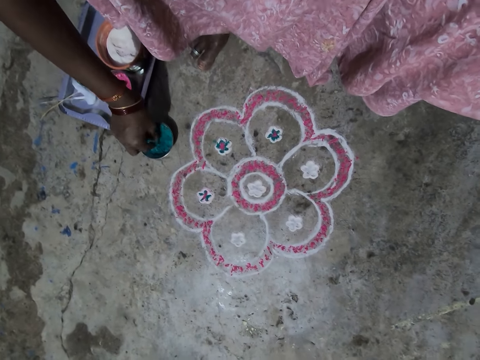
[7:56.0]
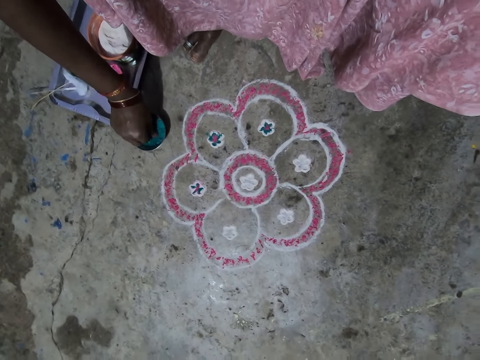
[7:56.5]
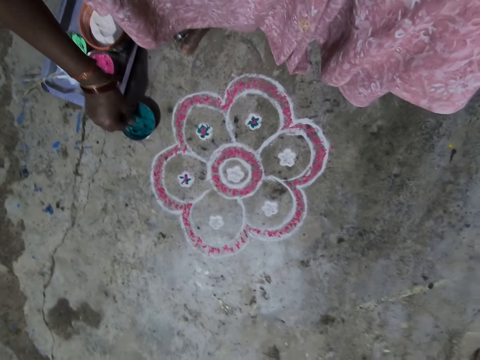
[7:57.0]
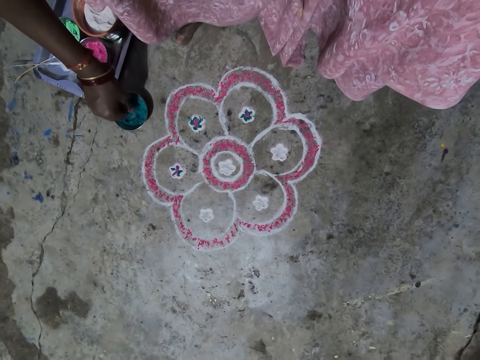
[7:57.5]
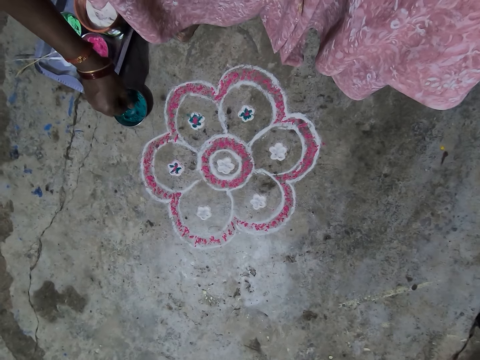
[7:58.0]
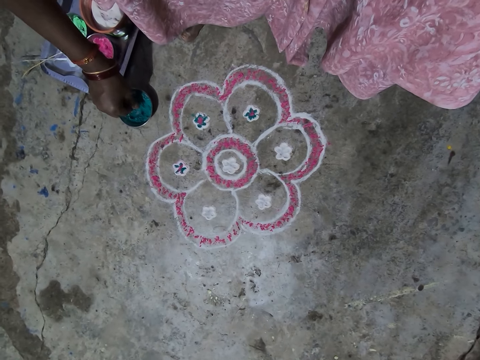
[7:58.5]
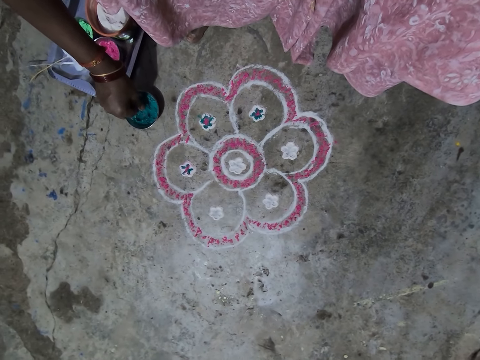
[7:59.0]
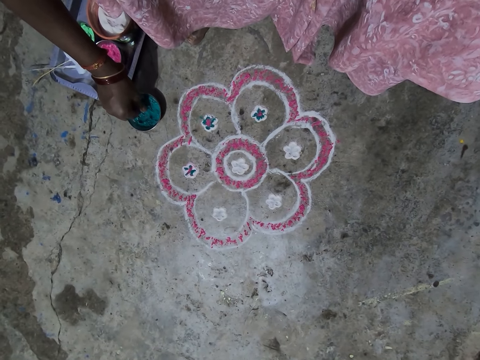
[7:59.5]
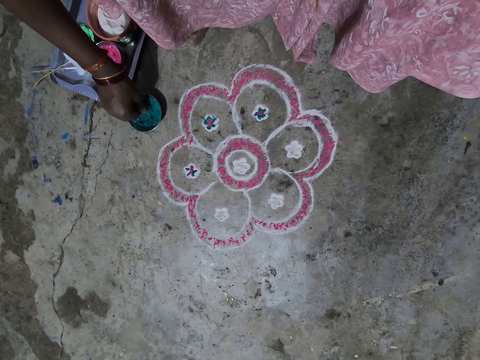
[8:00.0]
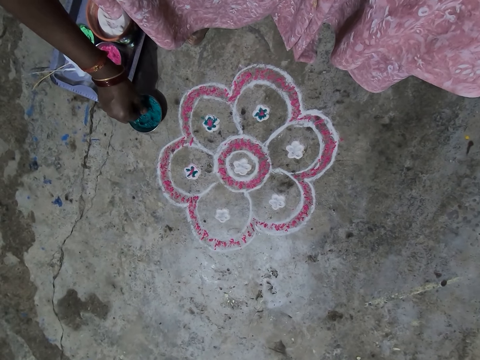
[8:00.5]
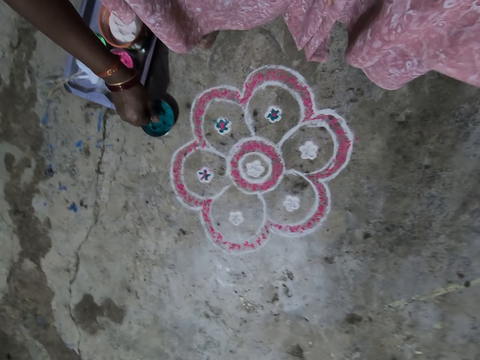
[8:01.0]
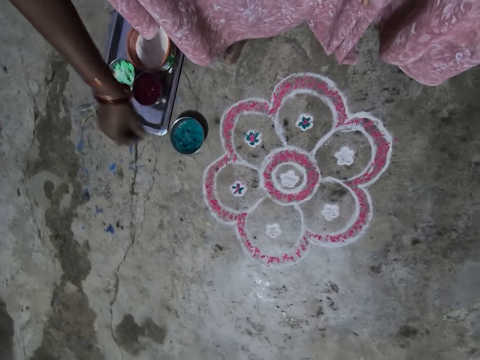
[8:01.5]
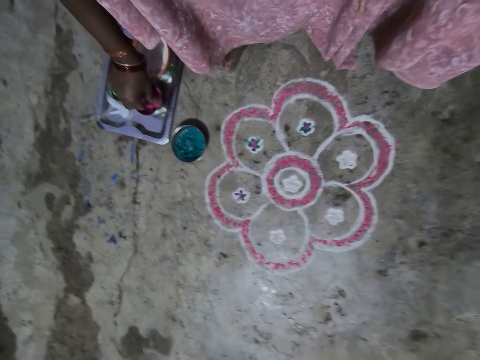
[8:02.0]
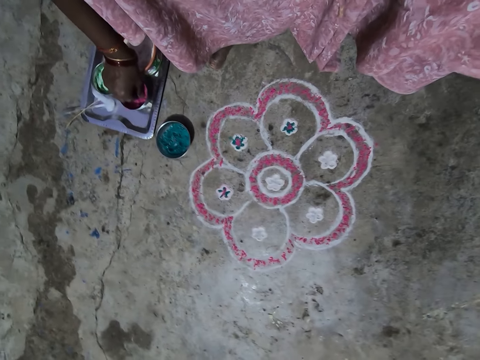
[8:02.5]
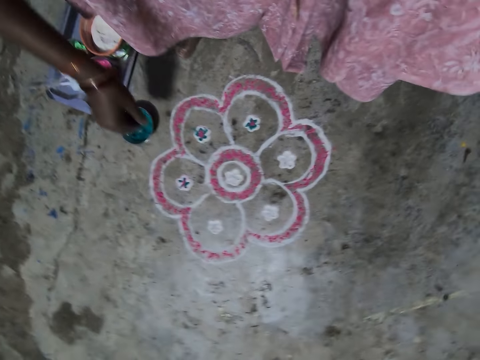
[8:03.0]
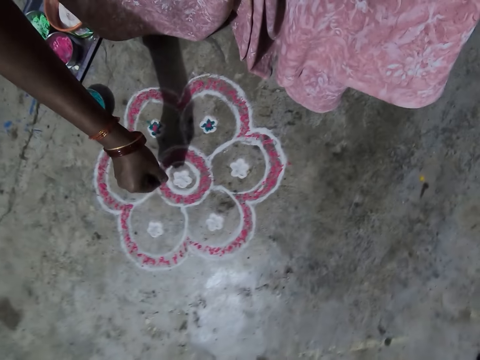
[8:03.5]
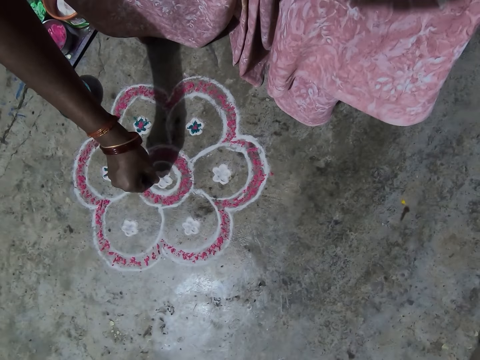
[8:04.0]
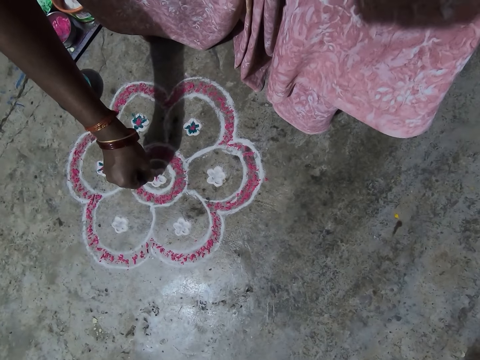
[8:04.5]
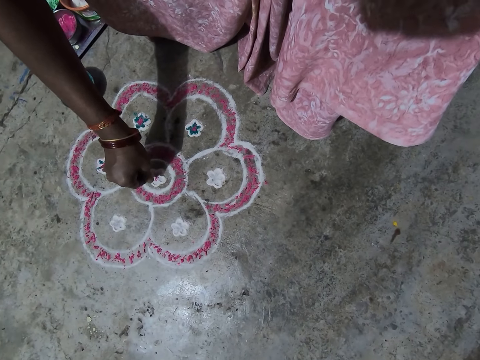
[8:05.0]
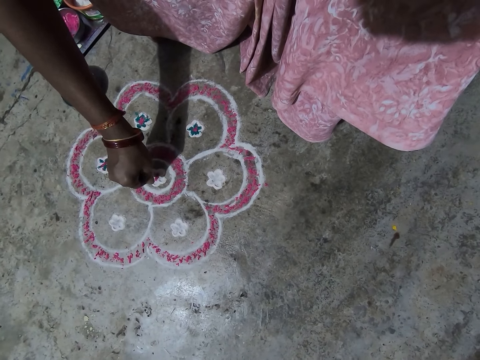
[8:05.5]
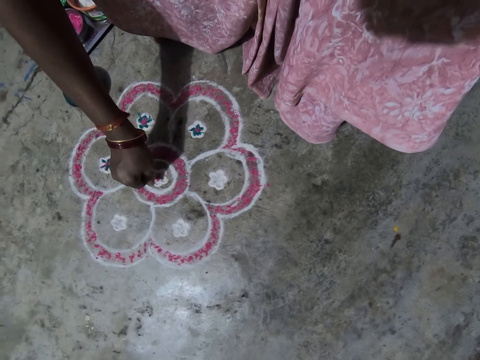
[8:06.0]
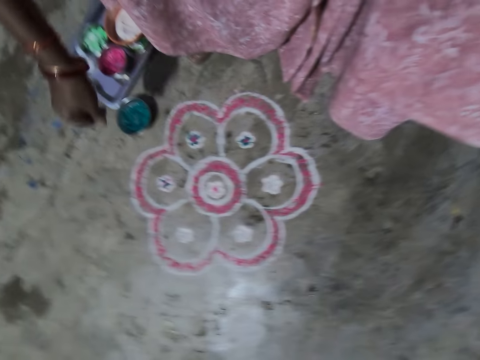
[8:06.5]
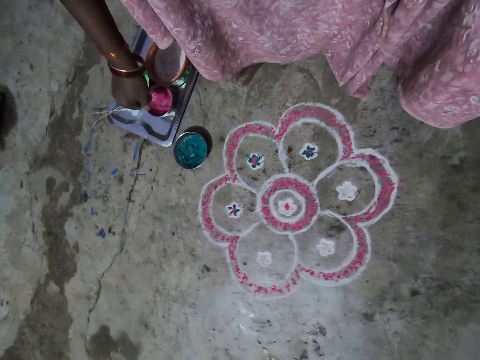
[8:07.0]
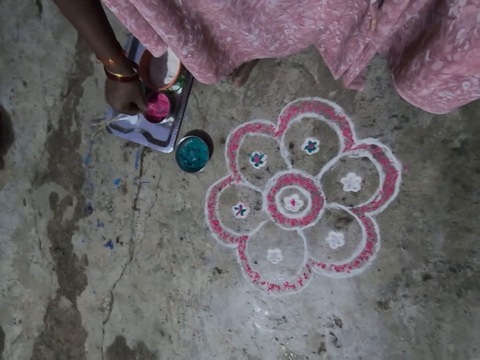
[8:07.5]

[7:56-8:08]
The camera wearer scoops the wash paint or powder in the bowl in the tray on the floor. They decorate the drawing flower on the floor. They pour the powder.

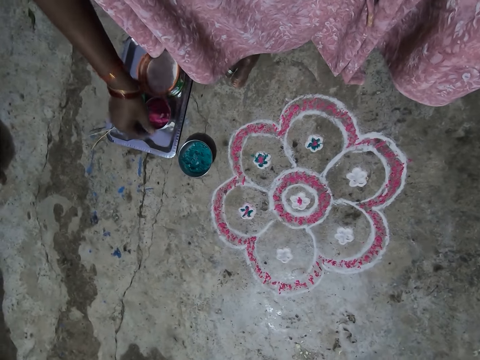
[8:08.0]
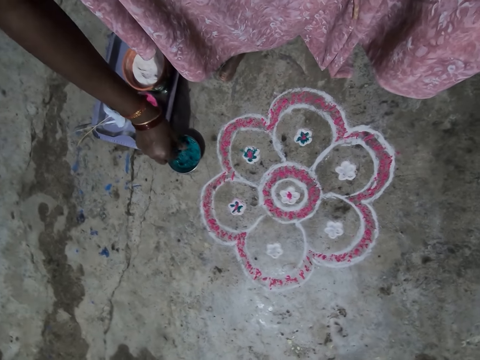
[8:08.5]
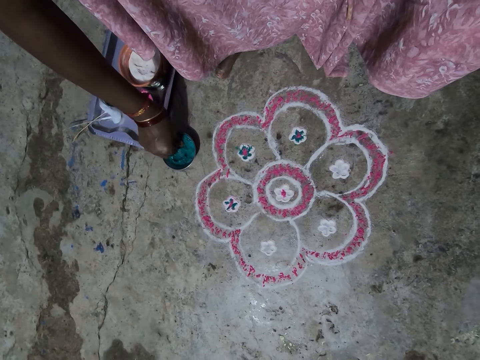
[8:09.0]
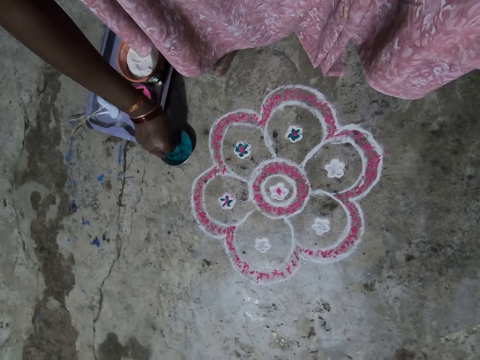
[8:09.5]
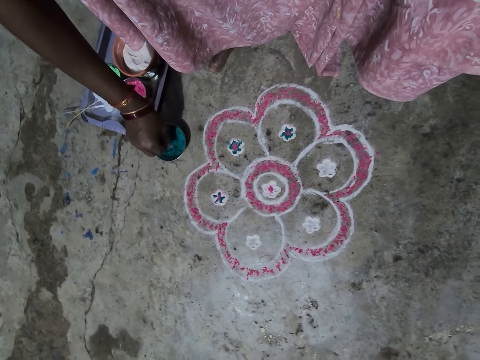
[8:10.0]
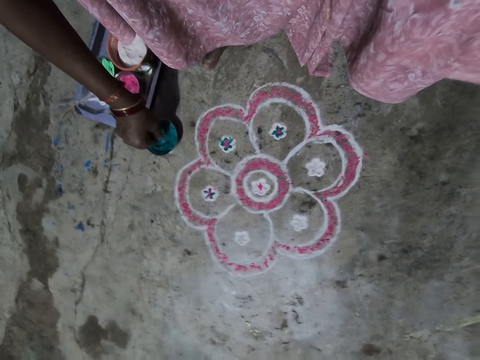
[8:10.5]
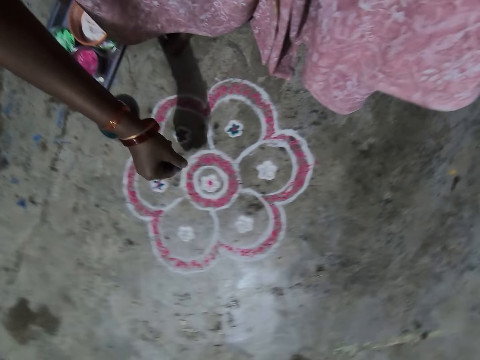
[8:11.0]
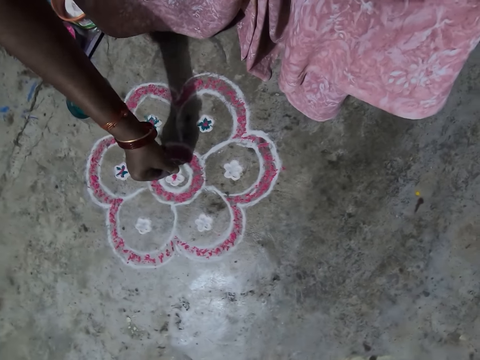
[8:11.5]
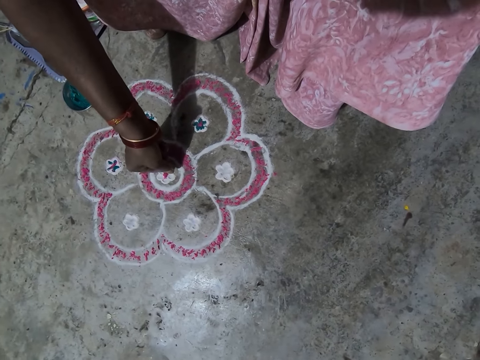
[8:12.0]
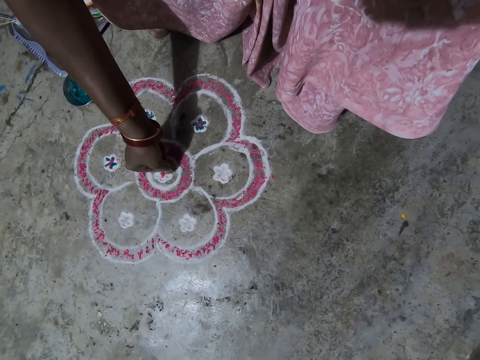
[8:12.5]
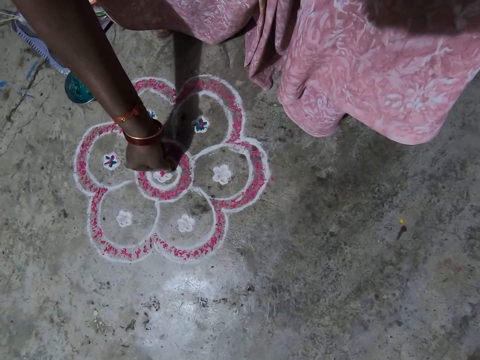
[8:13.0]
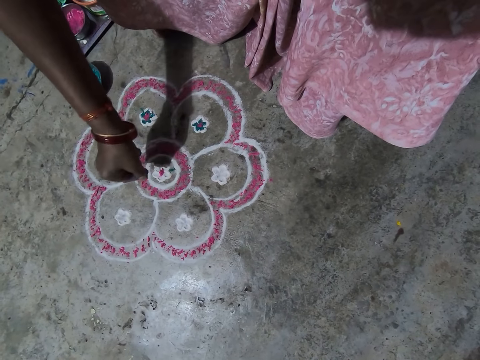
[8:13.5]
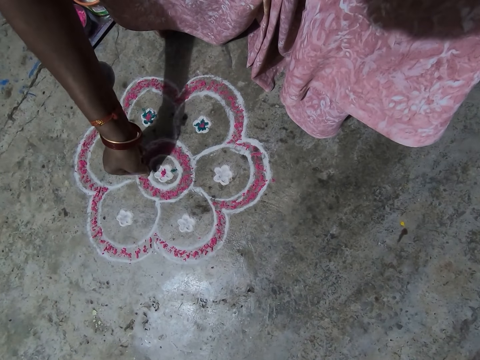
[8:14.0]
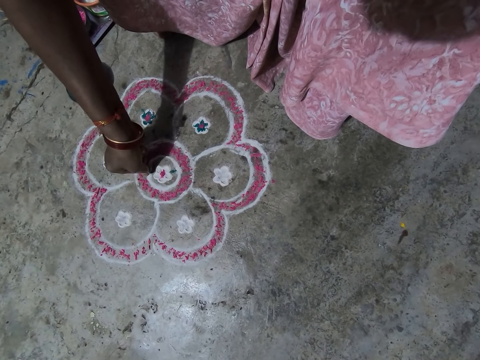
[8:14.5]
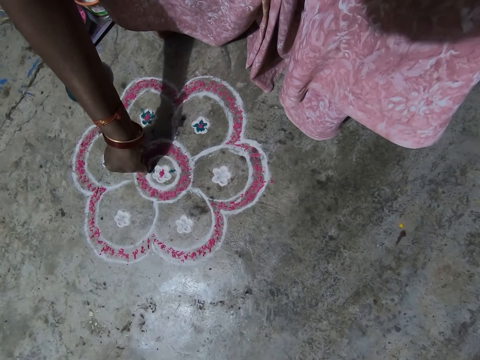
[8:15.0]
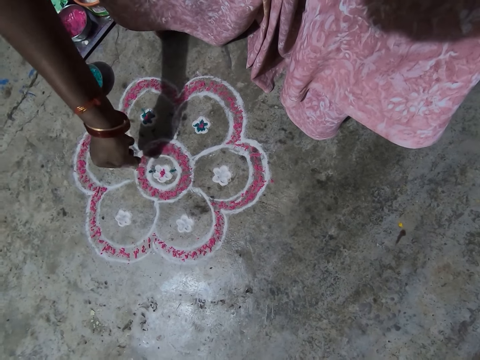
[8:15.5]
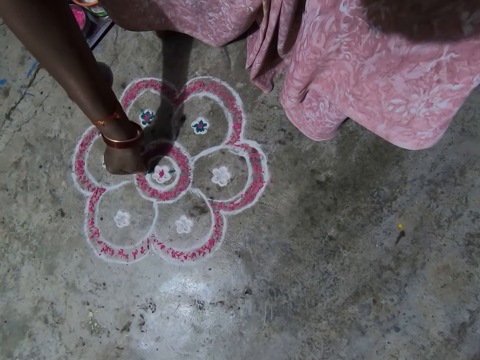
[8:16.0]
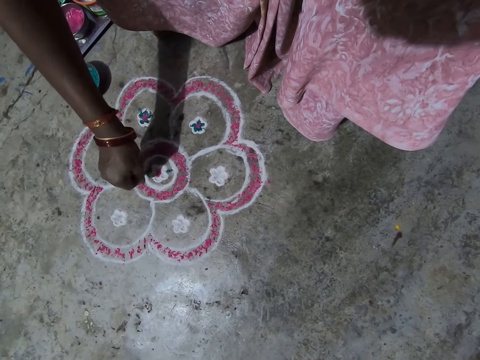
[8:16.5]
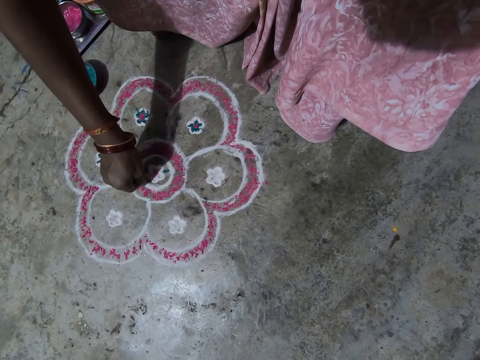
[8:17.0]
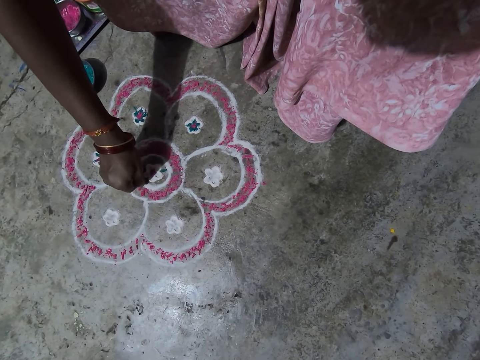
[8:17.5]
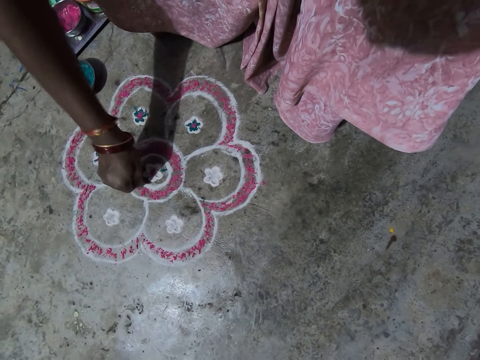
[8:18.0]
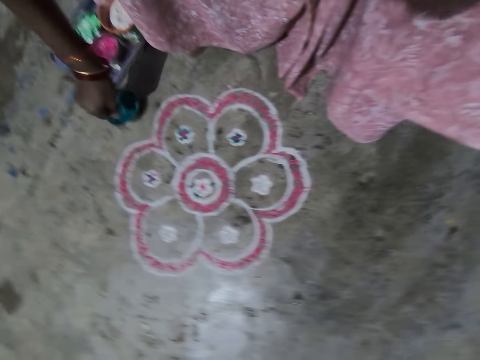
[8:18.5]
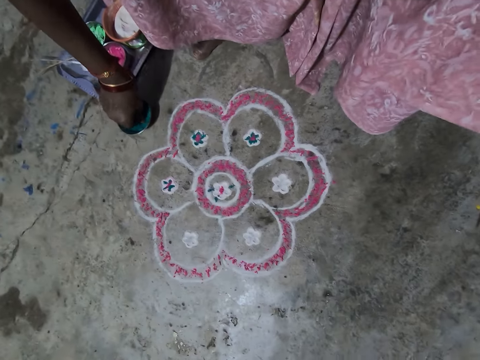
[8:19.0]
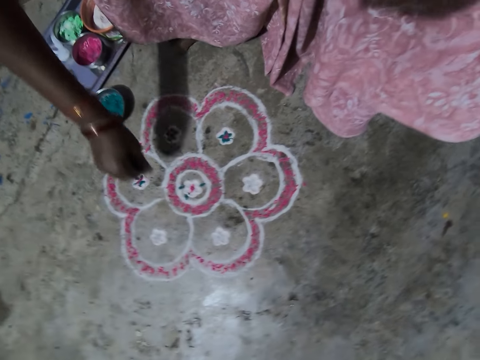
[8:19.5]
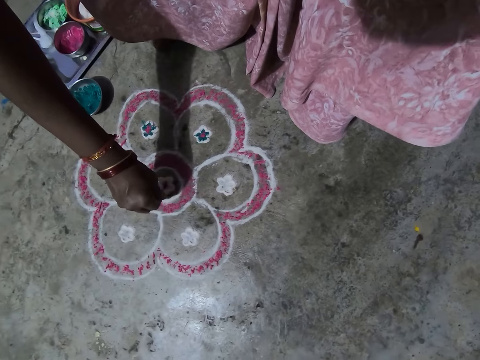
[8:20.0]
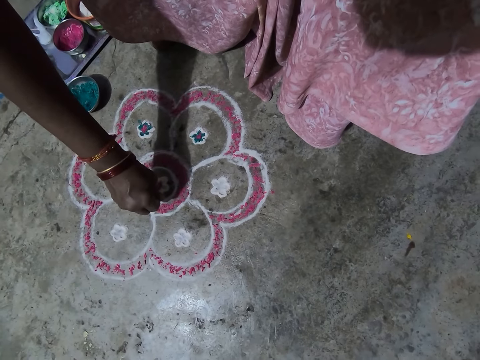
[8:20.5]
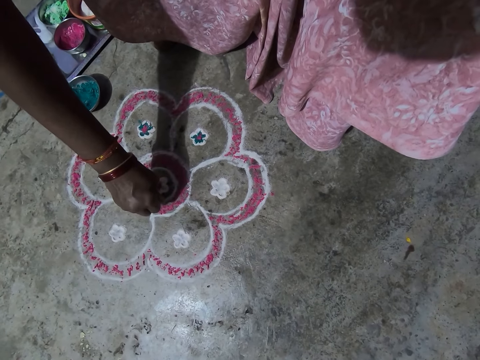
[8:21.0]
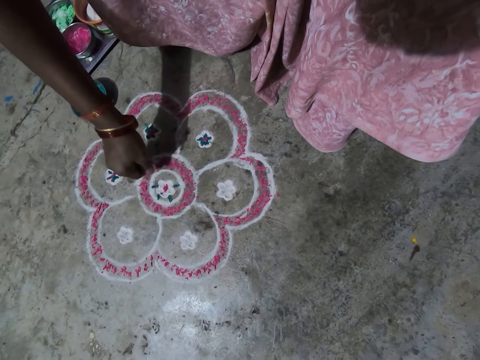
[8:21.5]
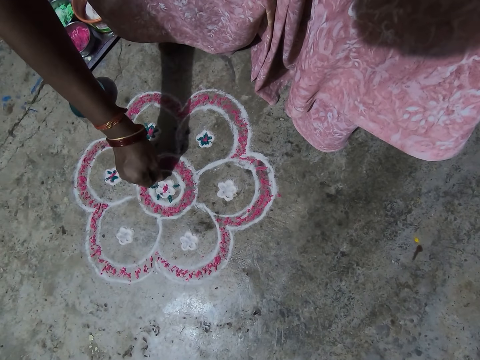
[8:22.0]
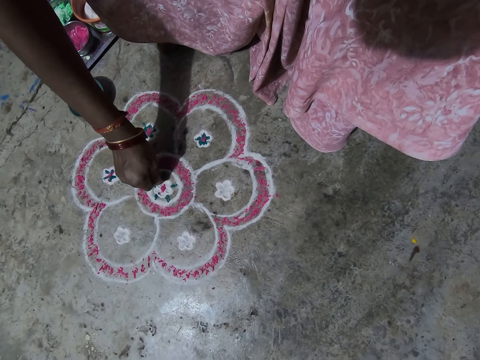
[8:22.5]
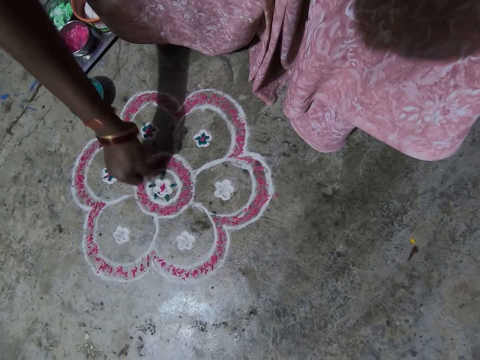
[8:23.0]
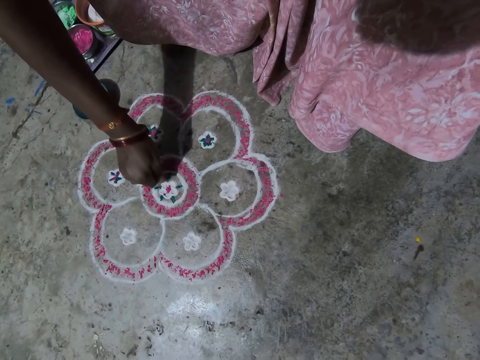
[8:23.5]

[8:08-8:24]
The camera wearer scoops the wash paint or powder in the bowl in the tray on the floor. They decorate the drawing flower on the floor. They pour the powder. They scoop the wash paint in the bowl in the tray on the floor. They decorate the drawing flower on the floor. They pour the powder.
